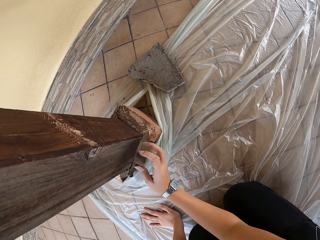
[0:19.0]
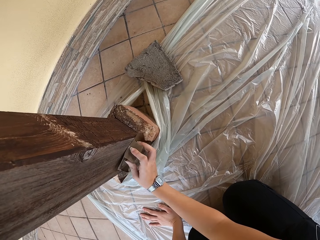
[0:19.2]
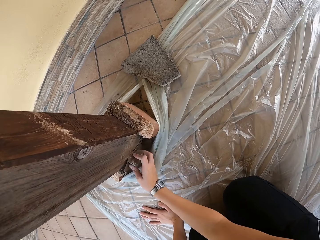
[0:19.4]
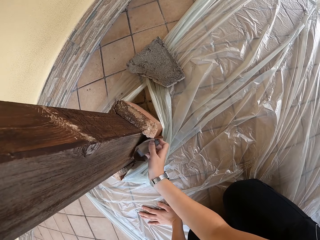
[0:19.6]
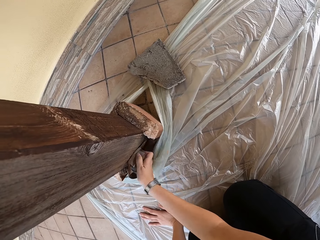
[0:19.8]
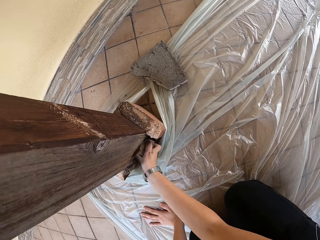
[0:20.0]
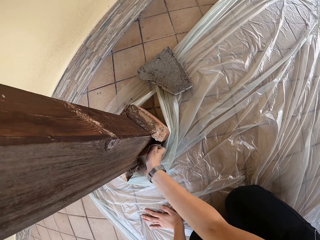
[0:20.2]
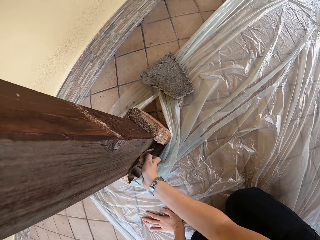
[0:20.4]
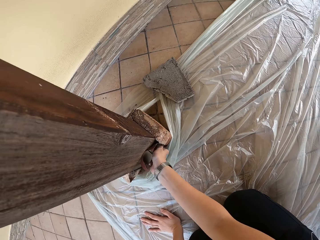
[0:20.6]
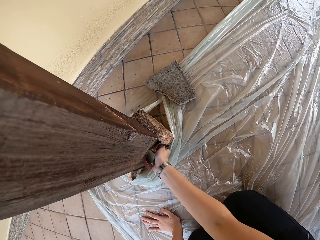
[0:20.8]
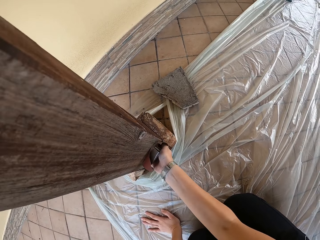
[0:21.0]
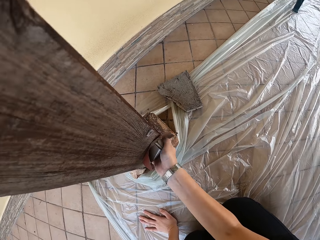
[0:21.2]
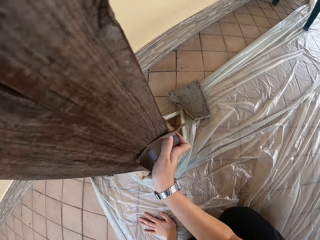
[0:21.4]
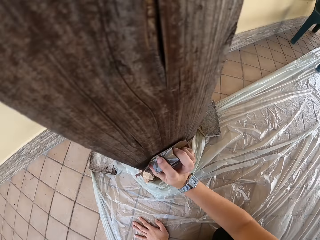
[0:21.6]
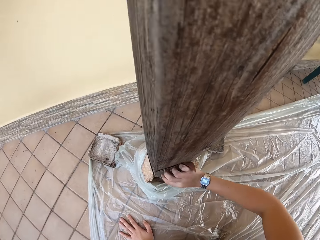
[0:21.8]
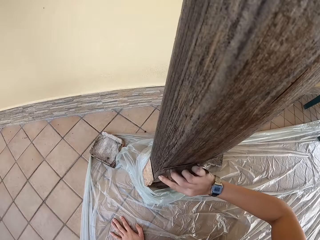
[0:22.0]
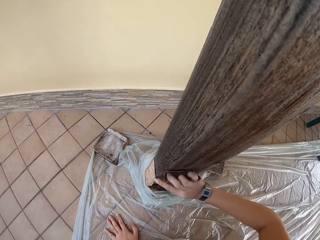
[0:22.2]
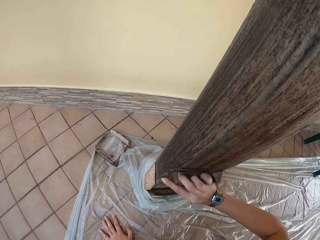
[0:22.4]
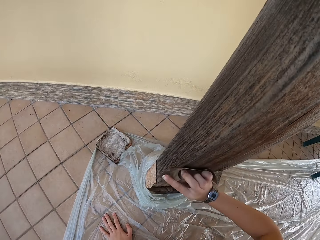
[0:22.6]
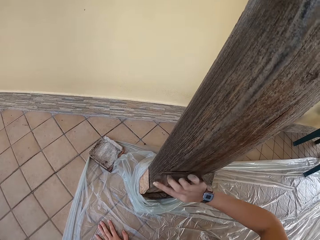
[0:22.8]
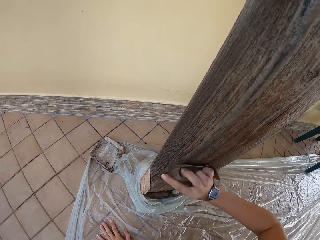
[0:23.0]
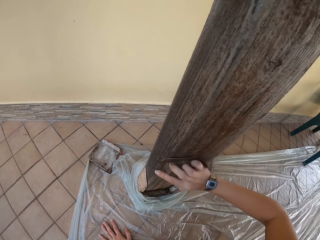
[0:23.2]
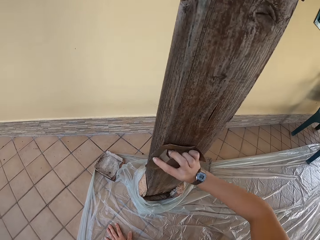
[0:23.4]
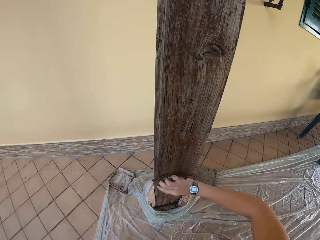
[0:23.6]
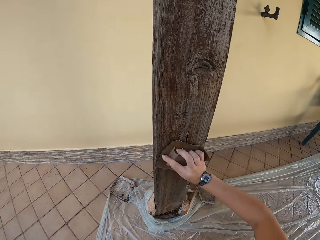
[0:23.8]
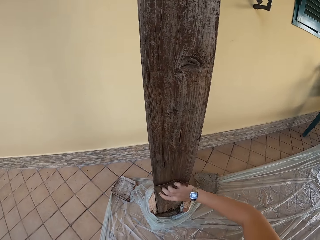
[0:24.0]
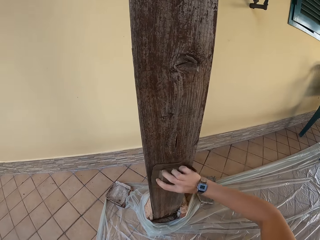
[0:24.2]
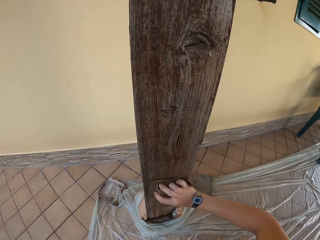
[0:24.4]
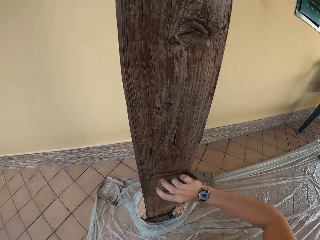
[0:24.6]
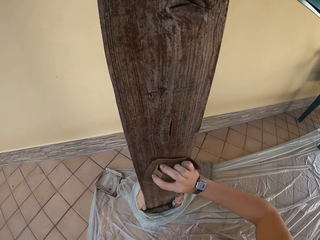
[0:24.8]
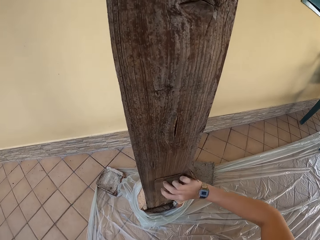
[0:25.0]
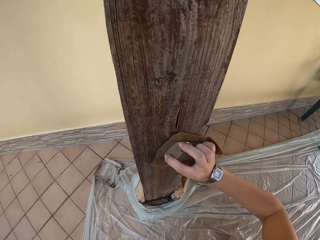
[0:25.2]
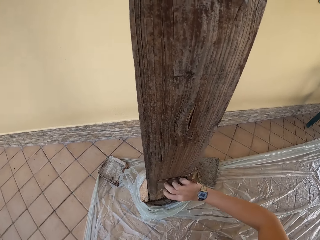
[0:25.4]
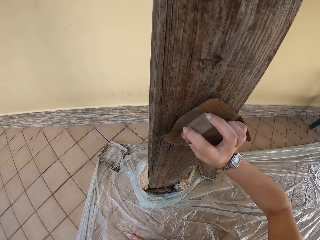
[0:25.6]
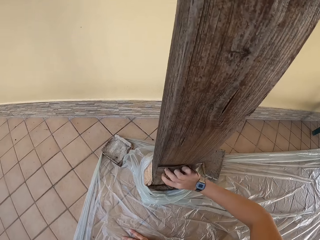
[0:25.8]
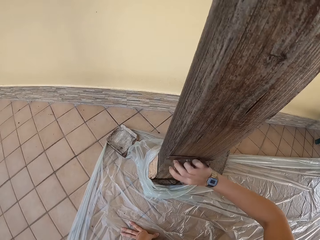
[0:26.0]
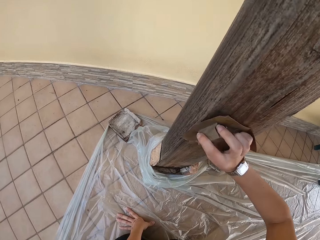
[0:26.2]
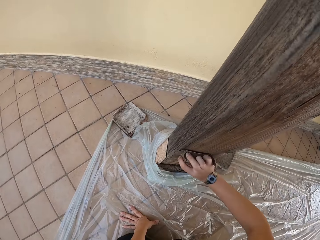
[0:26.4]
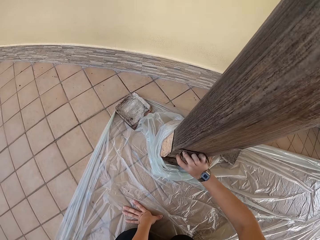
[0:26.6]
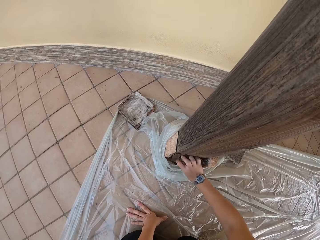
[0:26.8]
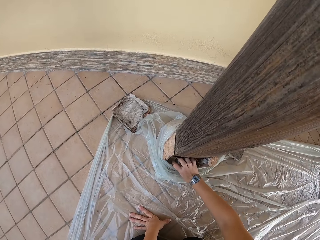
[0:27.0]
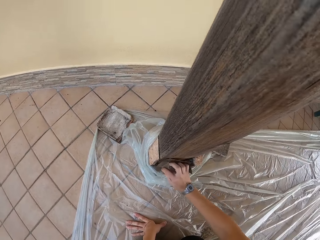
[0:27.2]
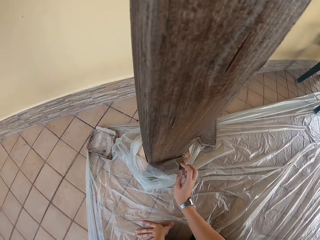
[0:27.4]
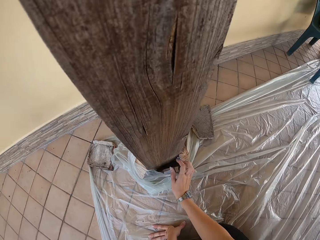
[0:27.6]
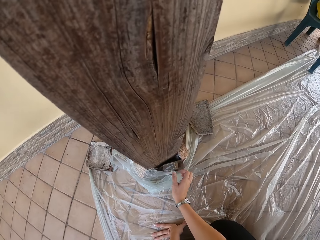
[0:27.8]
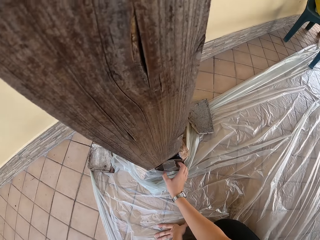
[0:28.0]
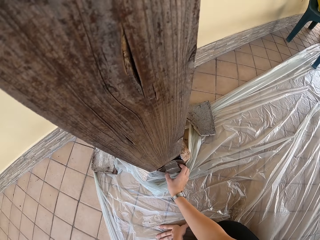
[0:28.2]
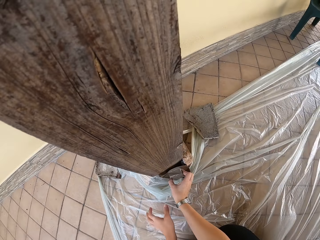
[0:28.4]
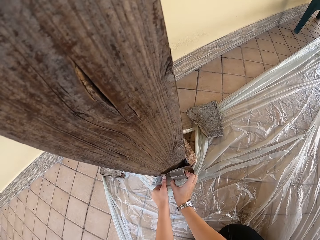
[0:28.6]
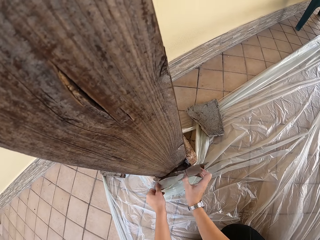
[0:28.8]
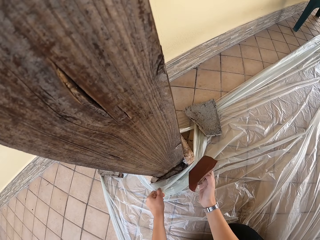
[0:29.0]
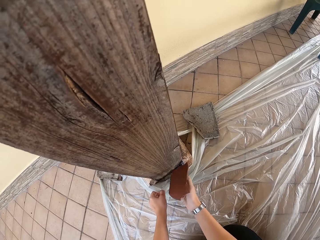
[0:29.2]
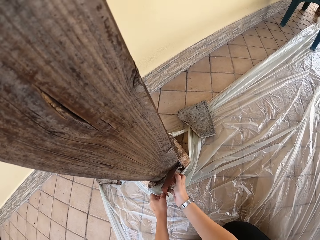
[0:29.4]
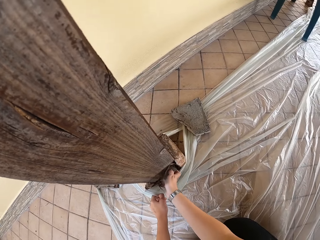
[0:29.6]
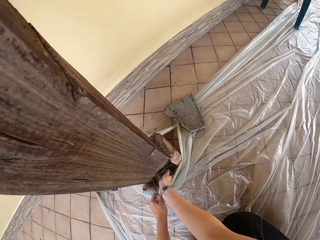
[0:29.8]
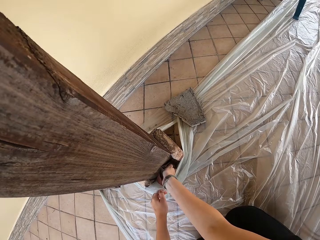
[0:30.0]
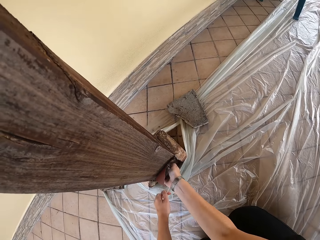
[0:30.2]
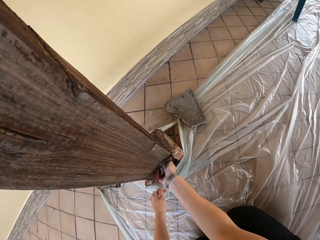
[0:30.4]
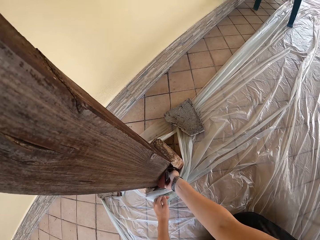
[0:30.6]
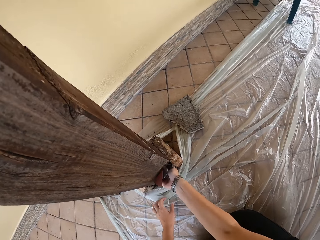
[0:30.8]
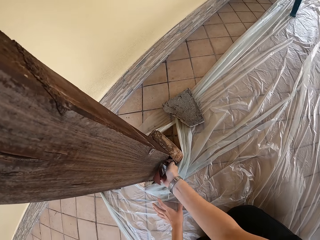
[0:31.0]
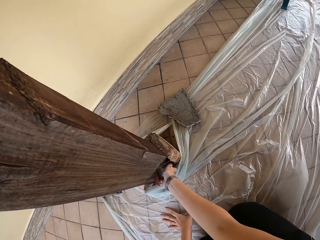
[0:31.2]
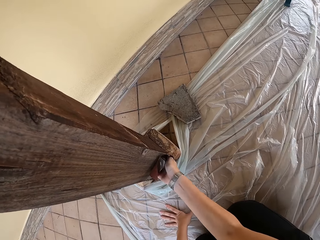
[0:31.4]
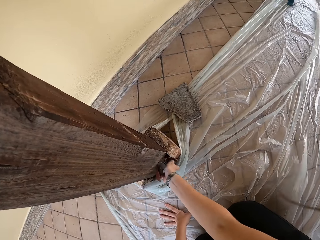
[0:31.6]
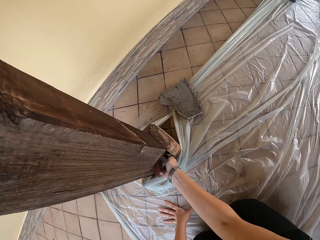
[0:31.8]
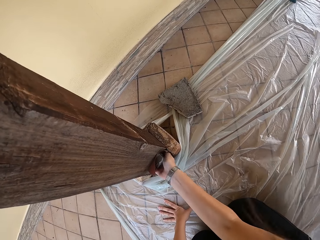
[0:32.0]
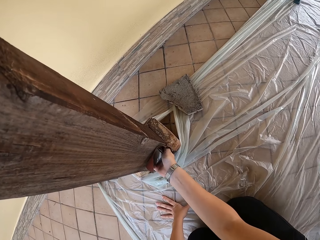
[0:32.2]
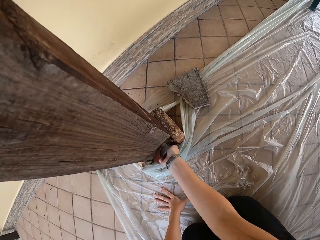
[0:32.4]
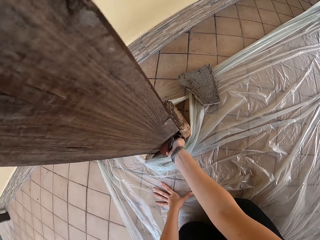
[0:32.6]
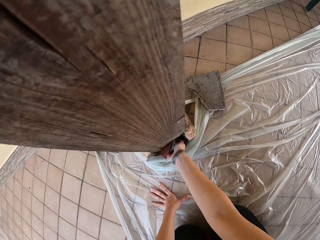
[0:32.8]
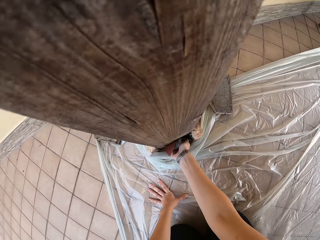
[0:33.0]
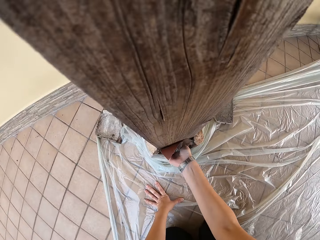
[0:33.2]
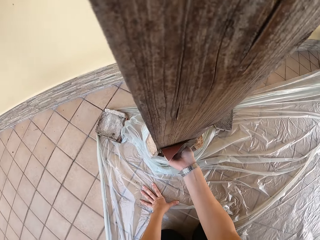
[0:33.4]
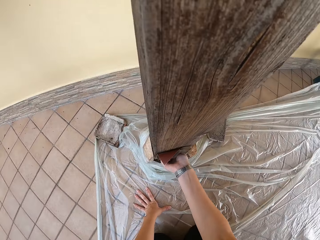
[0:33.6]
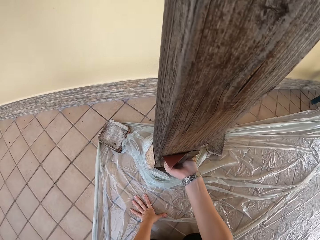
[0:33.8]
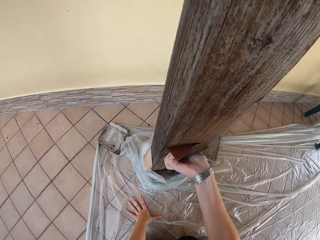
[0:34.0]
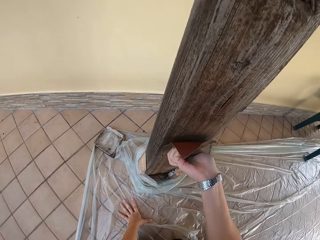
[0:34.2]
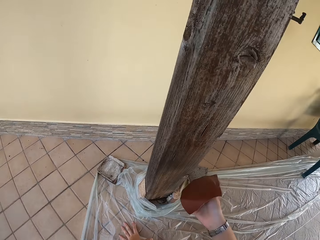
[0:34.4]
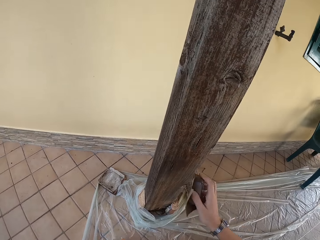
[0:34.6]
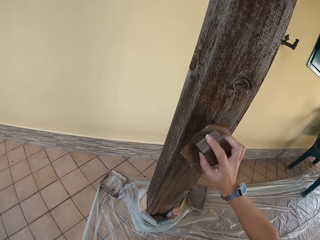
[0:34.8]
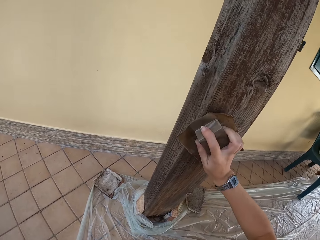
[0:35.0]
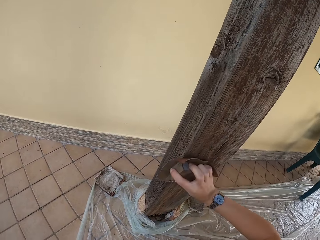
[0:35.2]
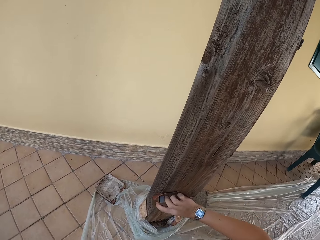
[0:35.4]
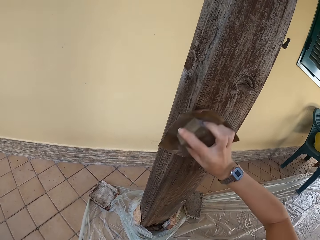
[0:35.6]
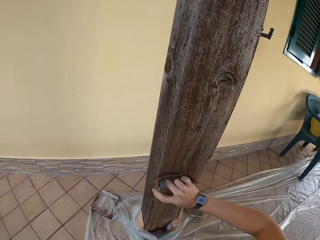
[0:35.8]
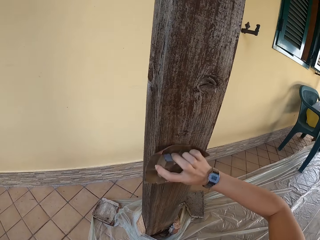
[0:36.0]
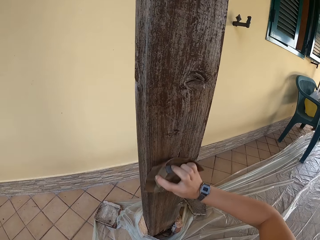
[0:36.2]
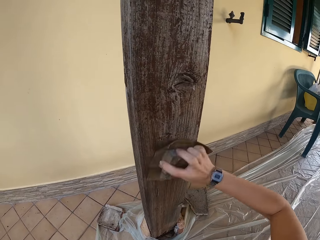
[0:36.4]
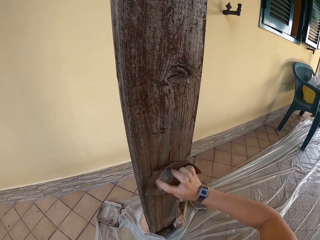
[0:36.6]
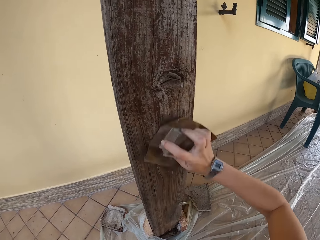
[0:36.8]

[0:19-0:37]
The camera wearer files the wooden pillar. She holds the paper with her left hand. She adjusts the nylon on the floor with her left hand. She lets go of the paper with her left hand. She places her left hand on the floor.

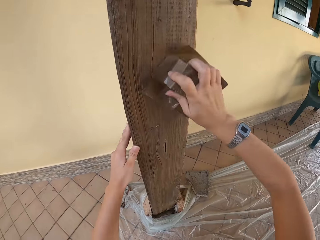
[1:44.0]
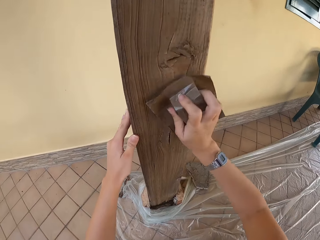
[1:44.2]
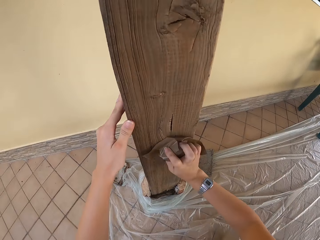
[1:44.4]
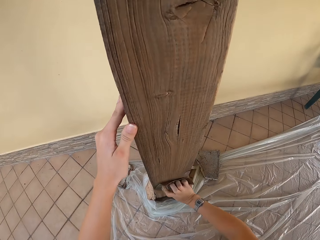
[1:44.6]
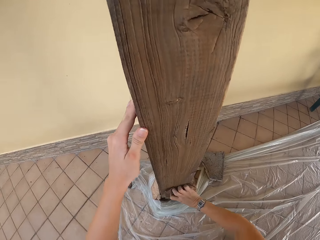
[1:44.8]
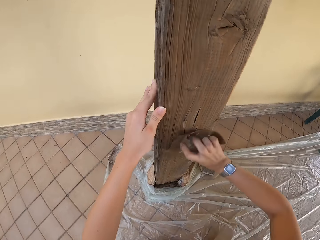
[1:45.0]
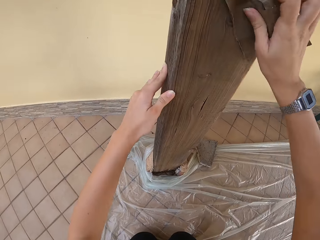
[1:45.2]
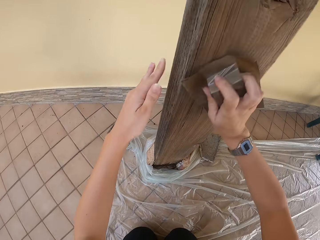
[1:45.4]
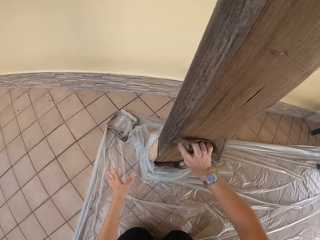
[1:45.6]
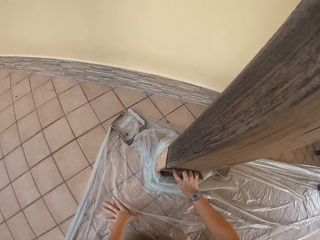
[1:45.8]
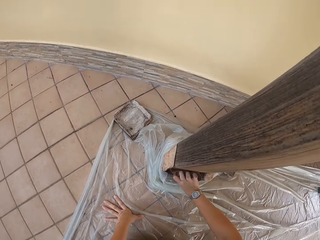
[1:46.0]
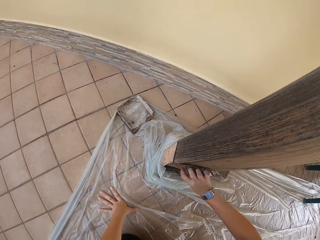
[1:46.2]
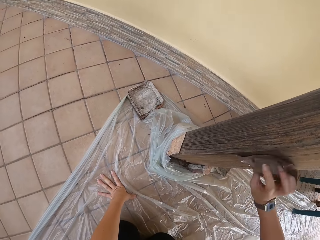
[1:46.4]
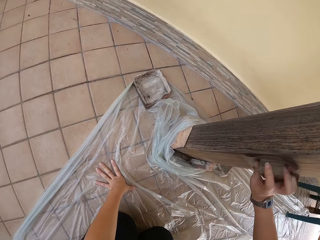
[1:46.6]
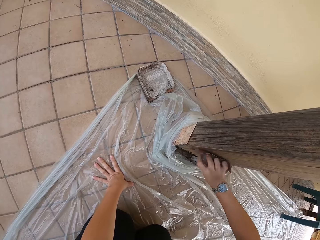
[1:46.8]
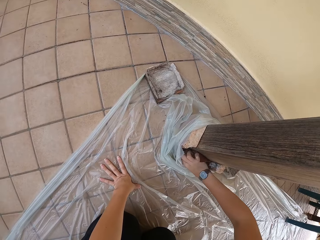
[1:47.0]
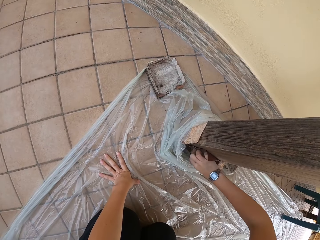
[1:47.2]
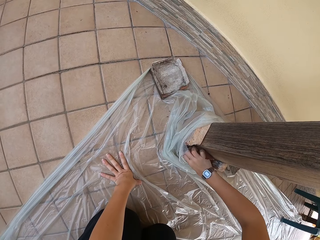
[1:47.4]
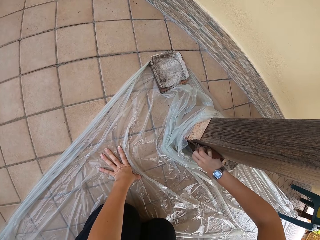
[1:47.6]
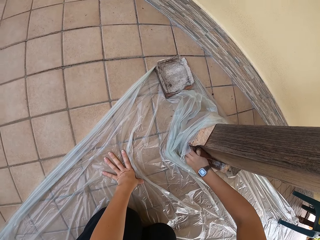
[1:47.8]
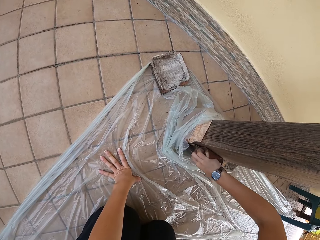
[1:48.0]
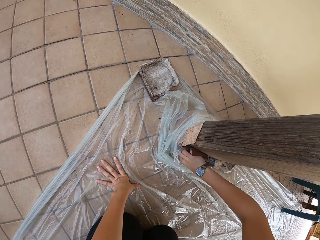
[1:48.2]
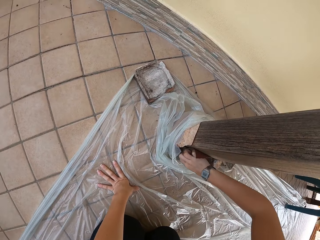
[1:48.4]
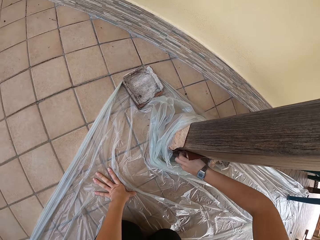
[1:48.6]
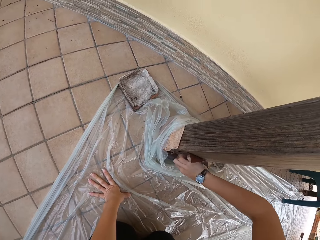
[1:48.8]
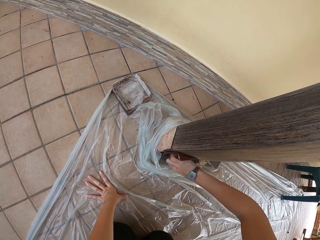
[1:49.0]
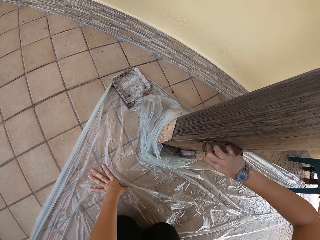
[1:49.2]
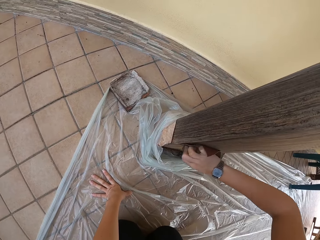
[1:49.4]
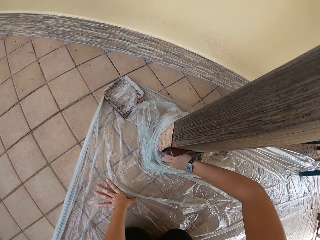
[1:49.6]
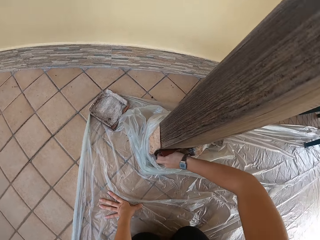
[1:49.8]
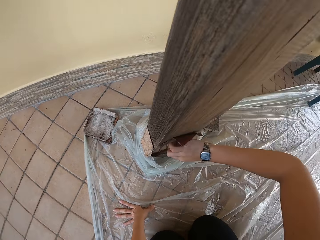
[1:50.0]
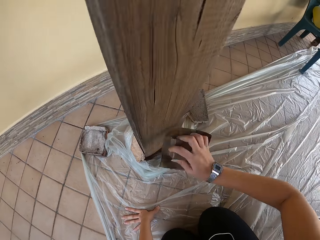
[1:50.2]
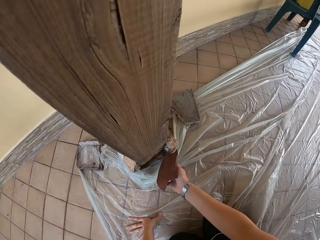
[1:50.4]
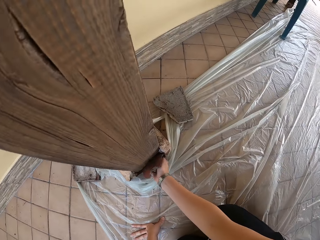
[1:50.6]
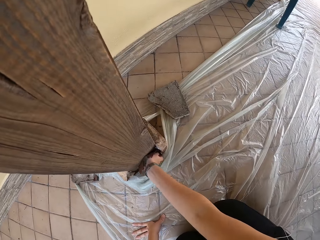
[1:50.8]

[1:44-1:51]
The camera wearer lets go of the wood with her left hand. She touches the floor with her left hand.
